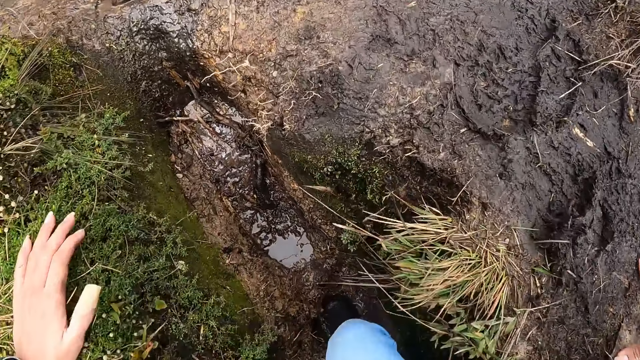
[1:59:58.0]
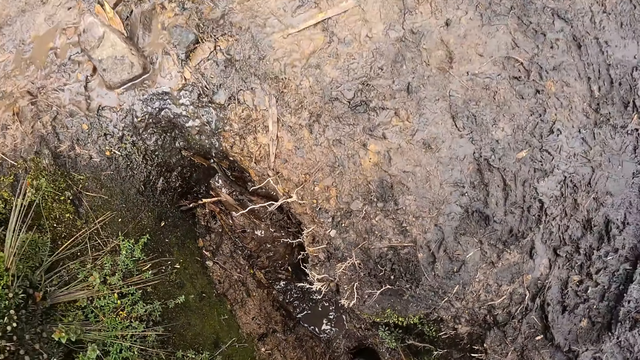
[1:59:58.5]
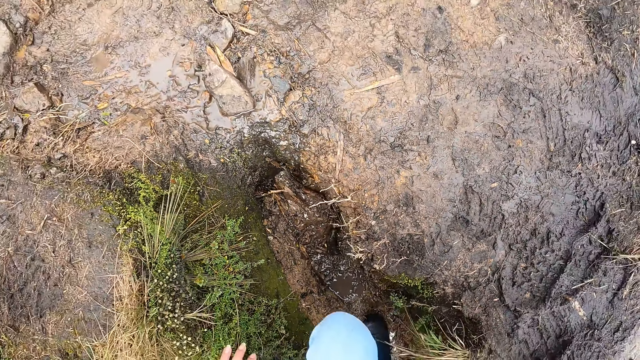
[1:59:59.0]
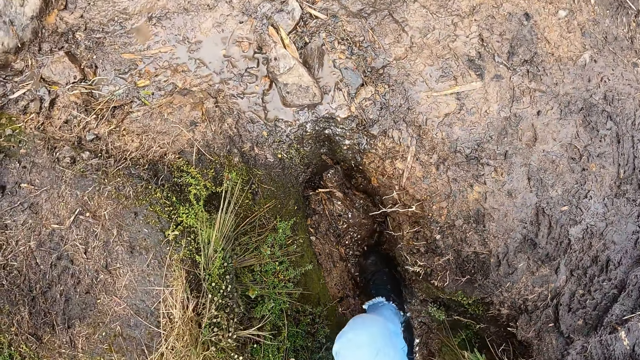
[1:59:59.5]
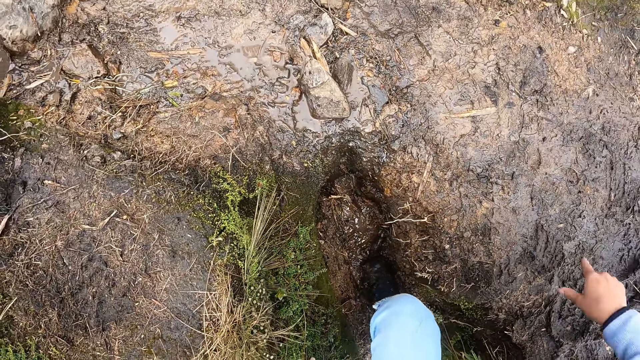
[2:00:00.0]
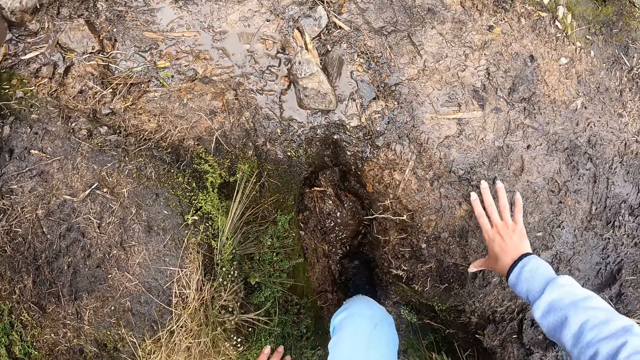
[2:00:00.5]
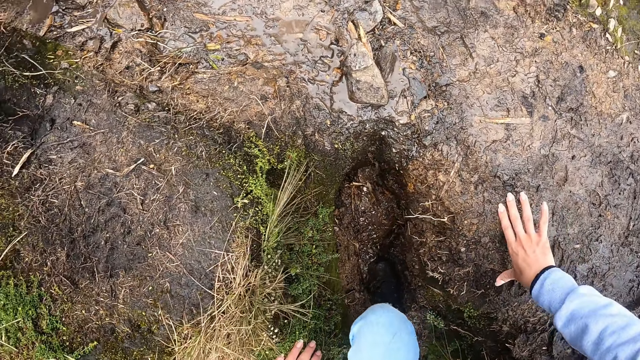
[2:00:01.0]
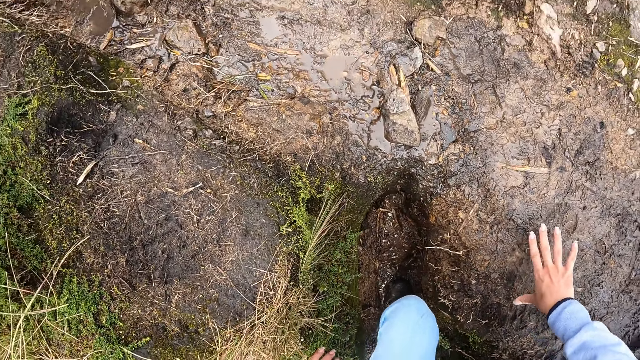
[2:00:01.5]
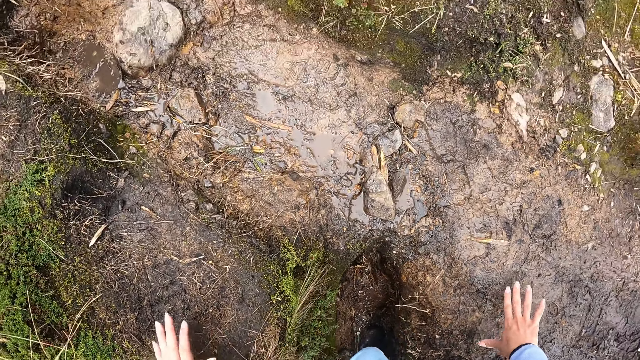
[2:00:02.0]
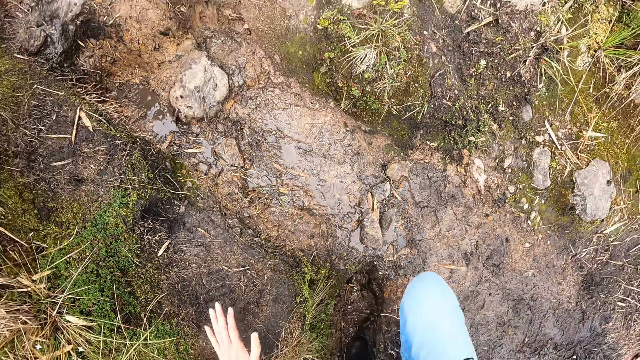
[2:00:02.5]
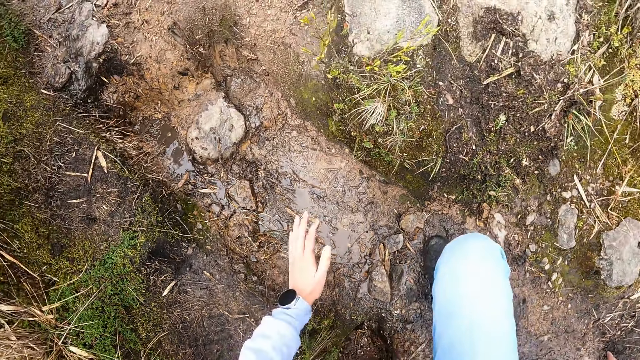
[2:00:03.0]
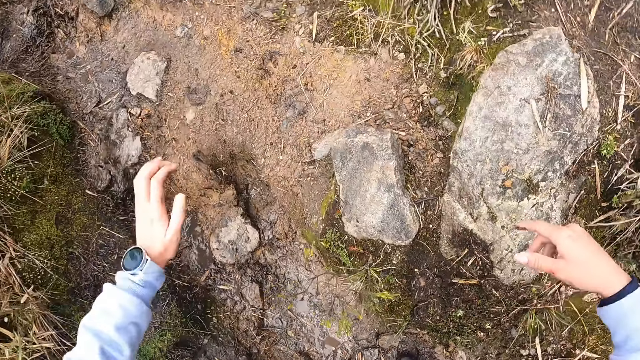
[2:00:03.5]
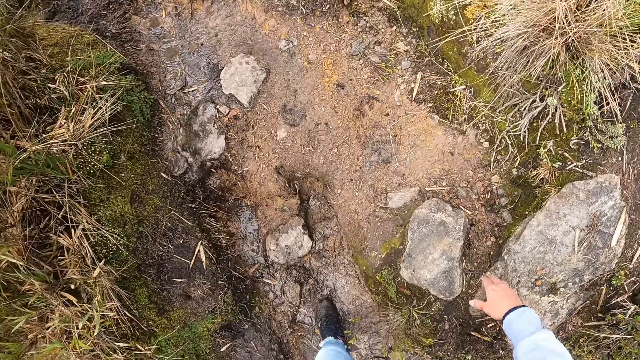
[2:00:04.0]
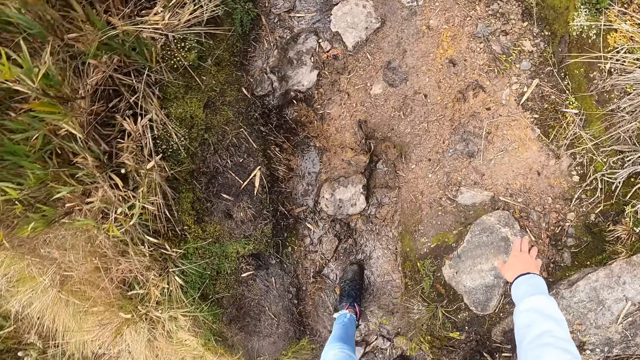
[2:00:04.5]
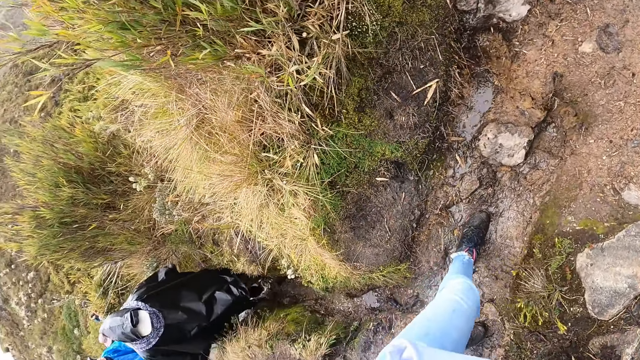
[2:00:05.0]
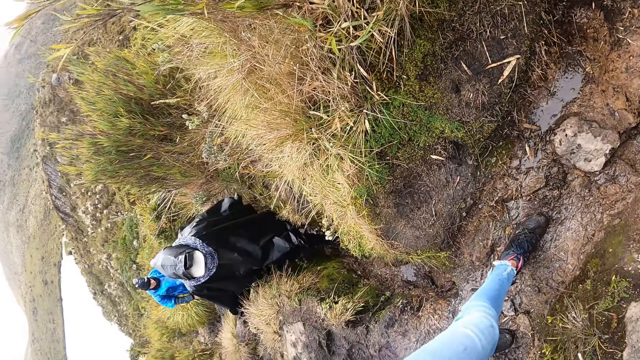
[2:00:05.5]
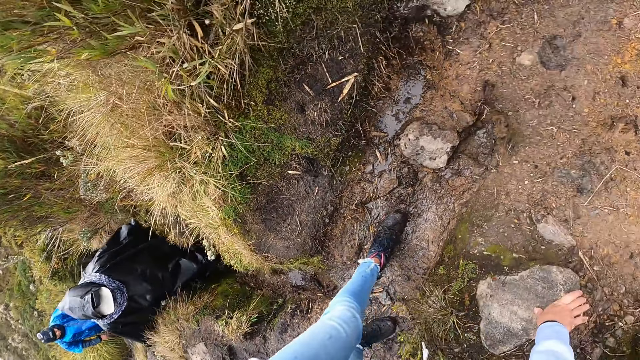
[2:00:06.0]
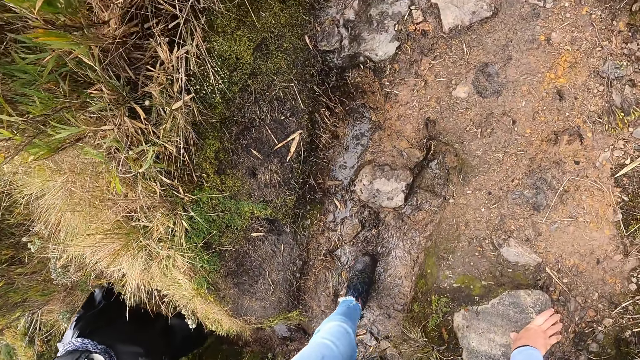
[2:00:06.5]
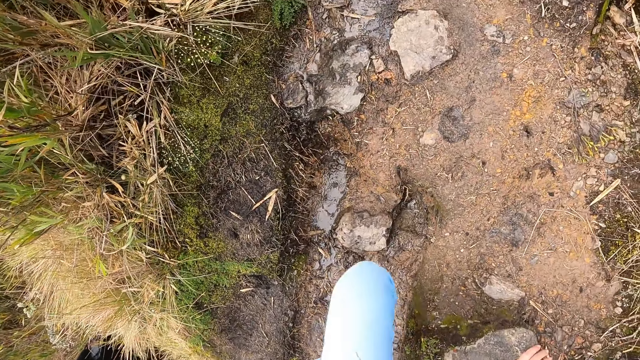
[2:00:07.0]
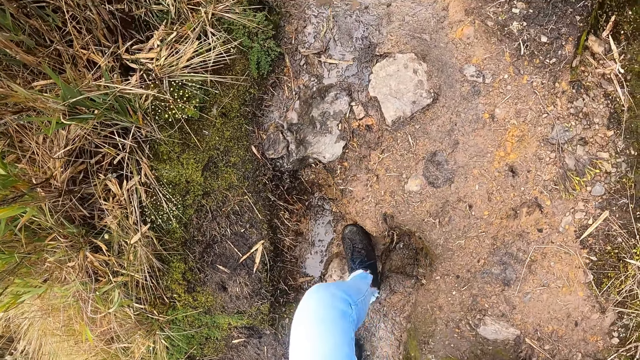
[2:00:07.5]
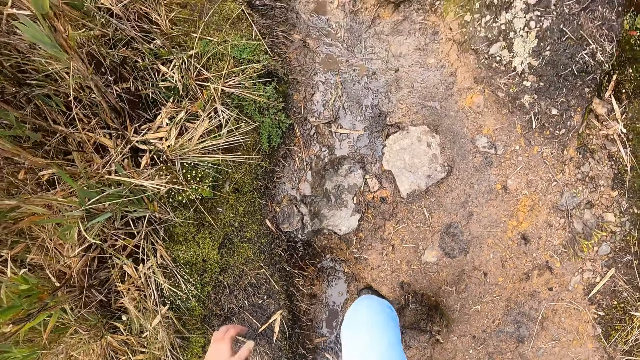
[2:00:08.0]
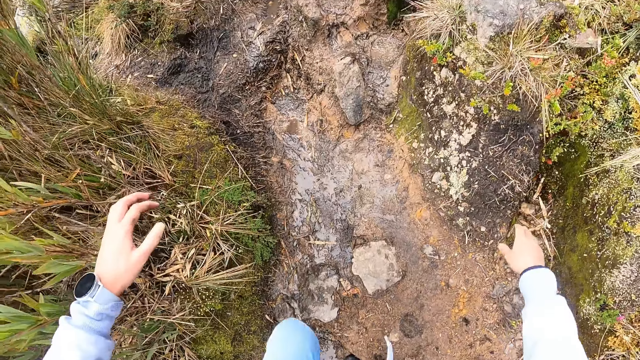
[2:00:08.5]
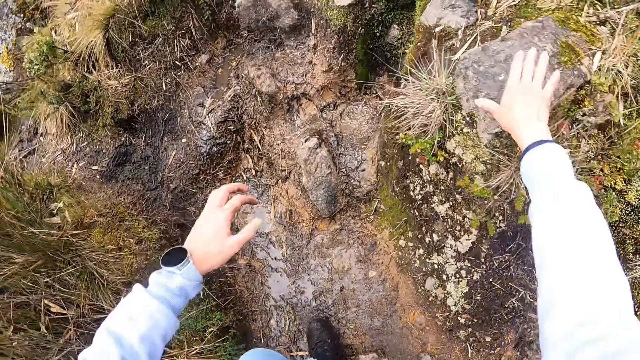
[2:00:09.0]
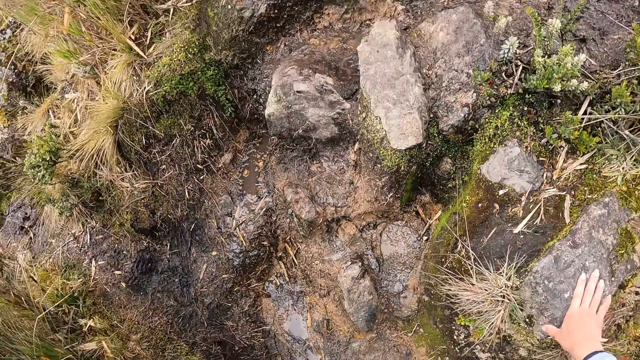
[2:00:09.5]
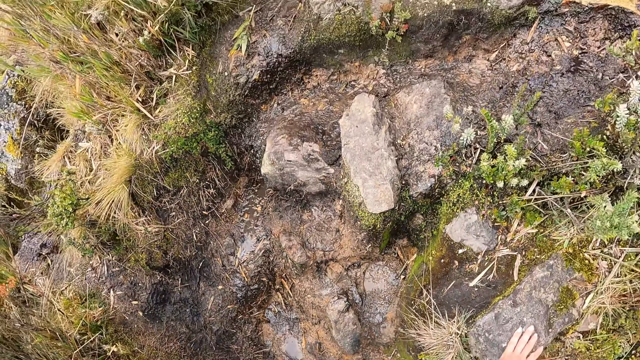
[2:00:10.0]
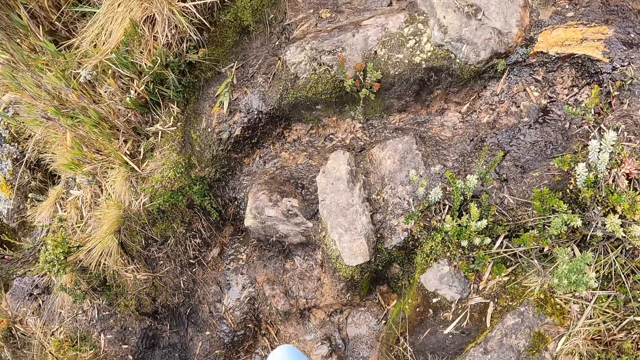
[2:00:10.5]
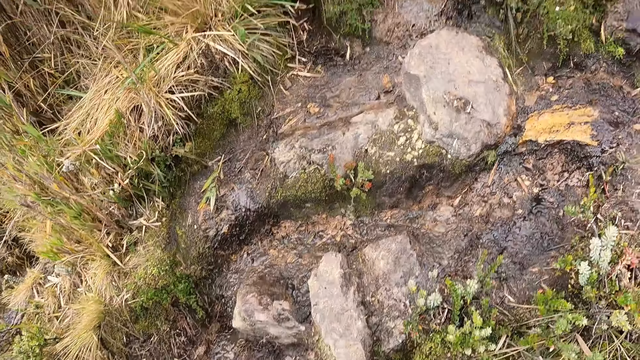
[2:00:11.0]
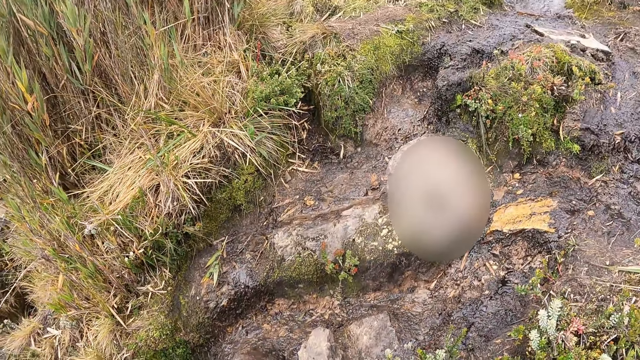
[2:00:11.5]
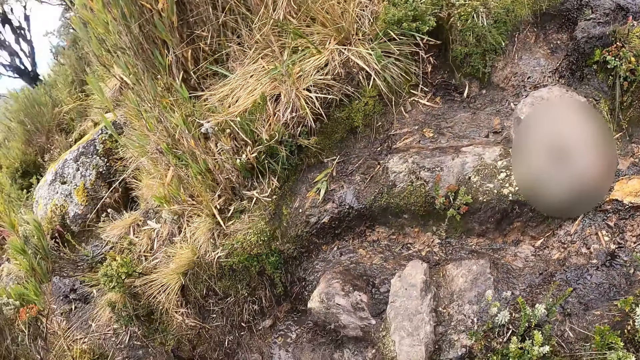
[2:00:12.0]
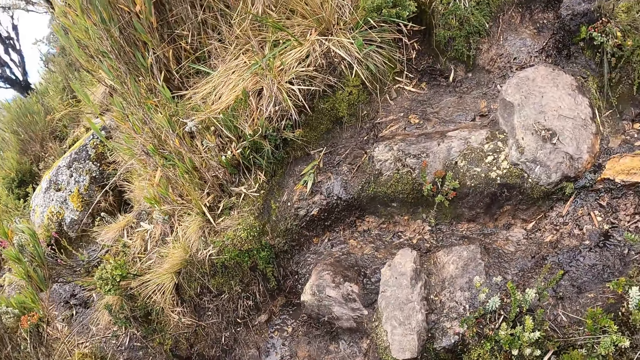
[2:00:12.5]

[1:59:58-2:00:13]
The camera wearer walks on the path in the forest. They place their right hand on the rock. They hold on the ground with their right hand. They walk on the path in the forest. They hold the rock on the ground with their right hand. They place their right hand on a stone. They stand on the path in the forest. A man walks on the path in the forest. The camera wearer walks on the path in the forest. They walk again. They hold the rock on the ground with their right hand. They place their right hand on the stone.

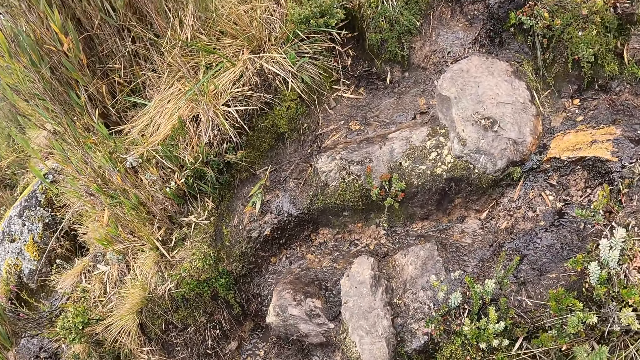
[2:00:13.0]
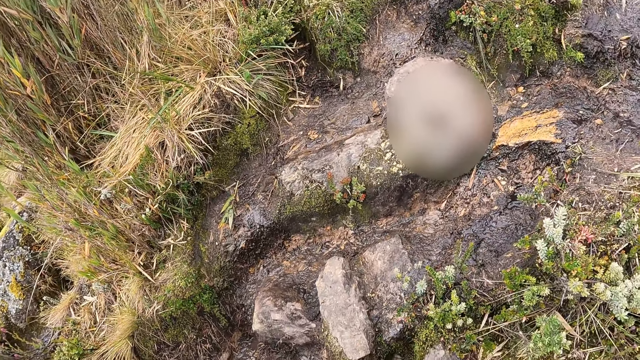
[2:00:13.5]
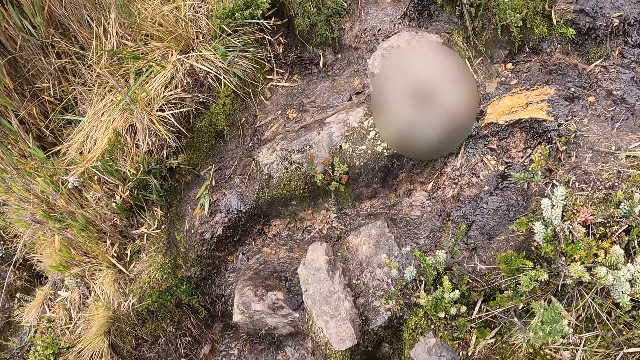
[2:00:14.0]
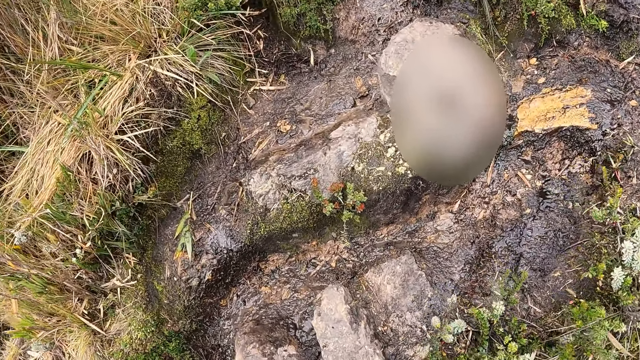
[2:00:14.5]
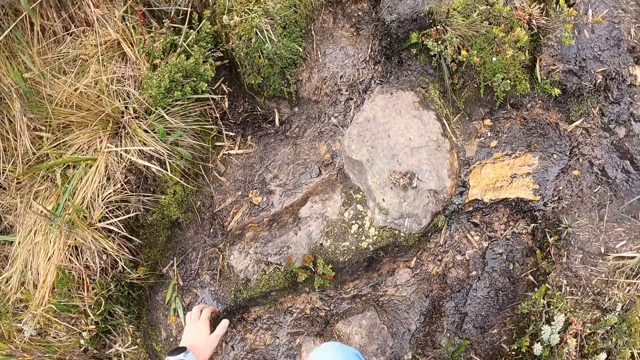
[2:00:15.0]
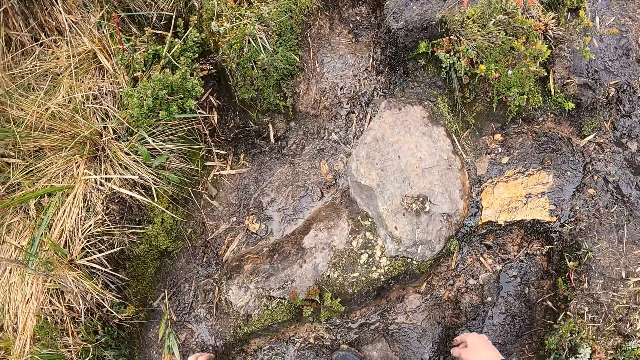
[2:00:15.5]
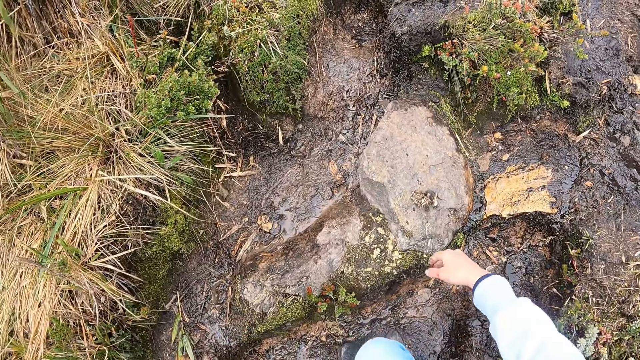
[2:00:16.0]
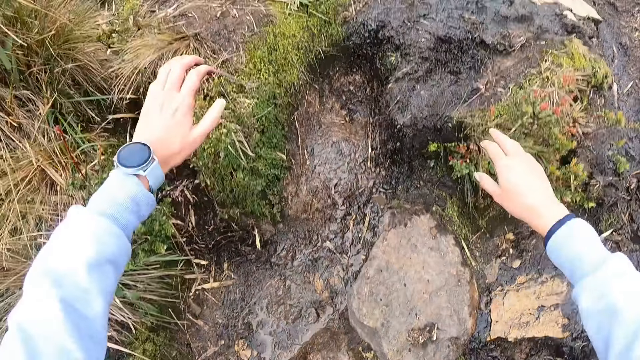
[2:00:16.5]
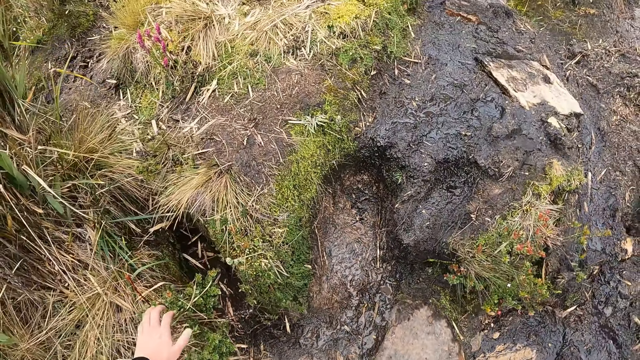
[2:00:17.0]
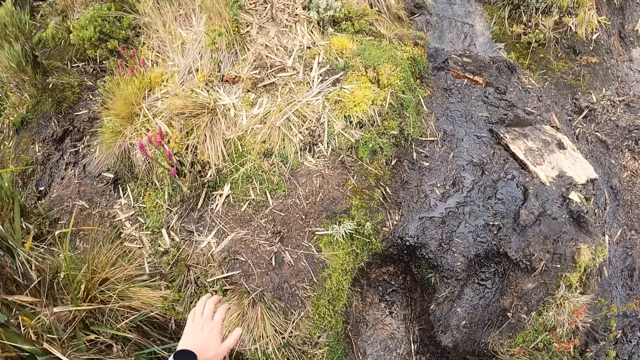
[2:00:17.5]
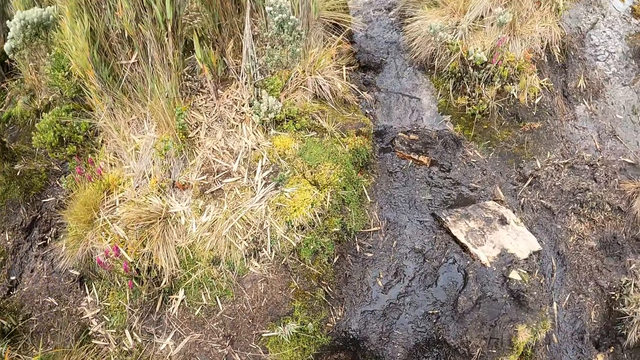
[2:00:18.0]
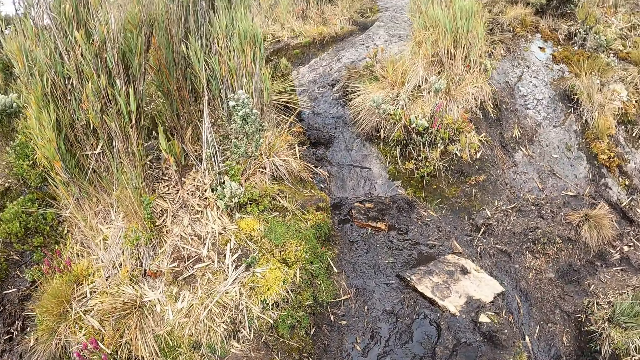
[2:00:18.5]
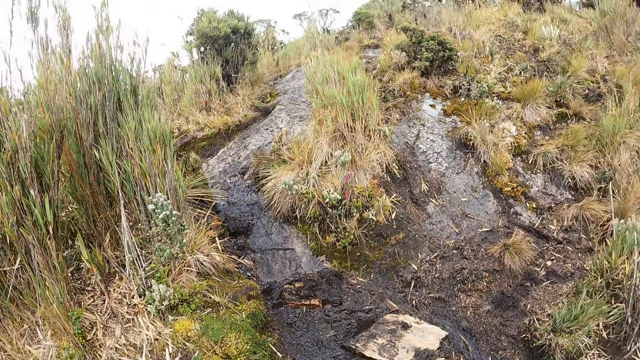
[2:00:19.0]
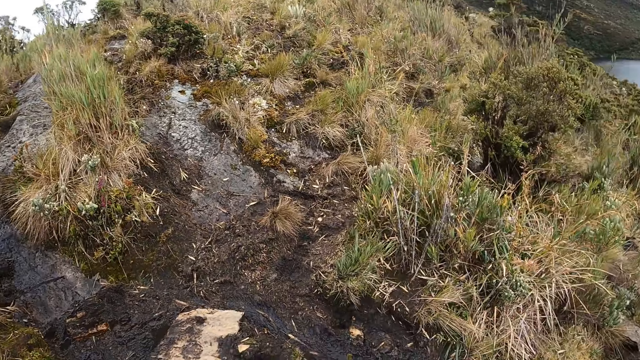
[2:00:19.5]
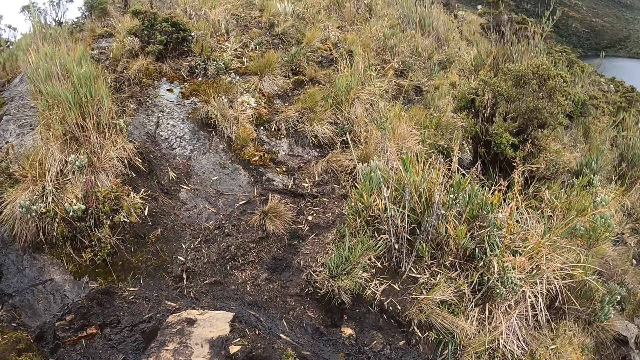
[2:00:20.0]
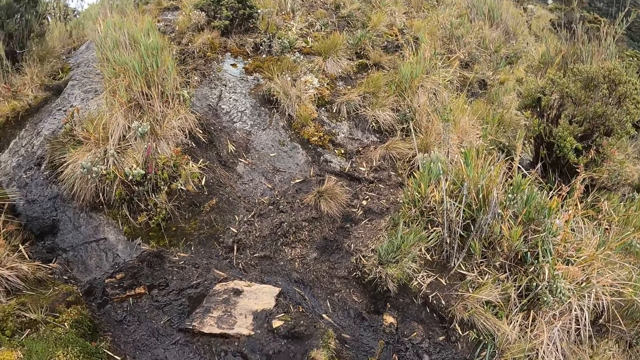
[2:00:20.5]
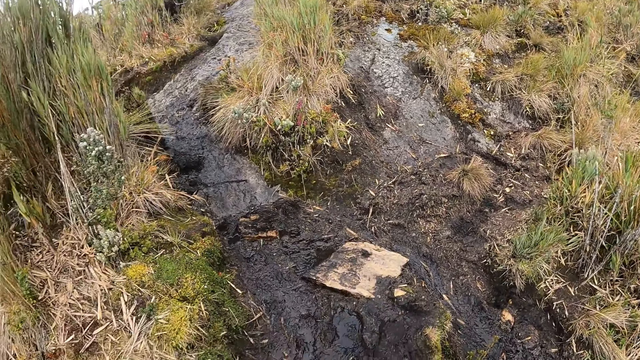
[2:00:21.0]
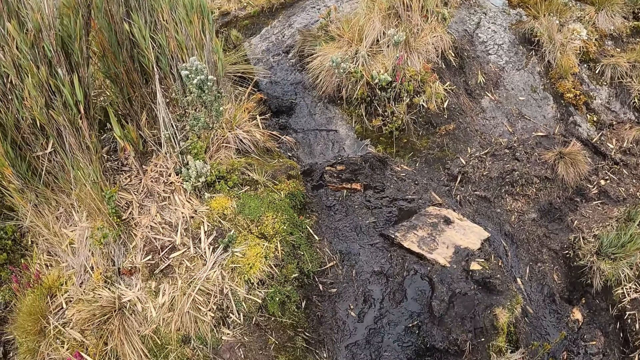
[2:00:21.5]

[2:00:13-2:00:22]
The camera wearer stands on the path in the forest.
